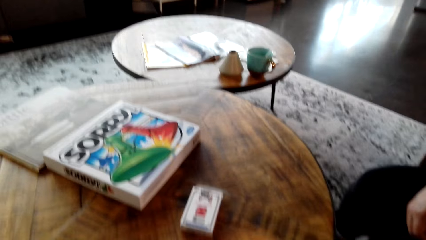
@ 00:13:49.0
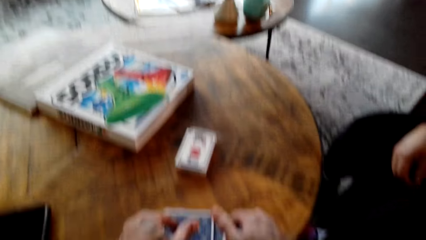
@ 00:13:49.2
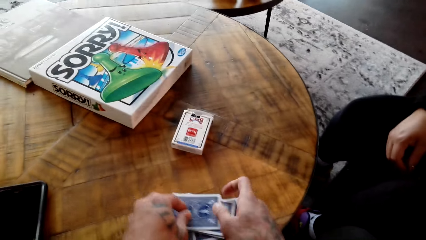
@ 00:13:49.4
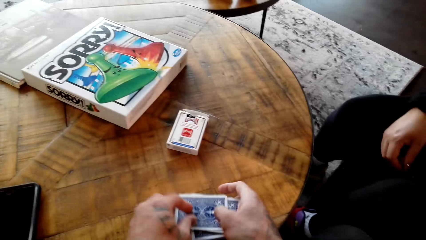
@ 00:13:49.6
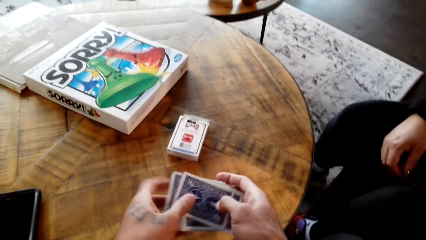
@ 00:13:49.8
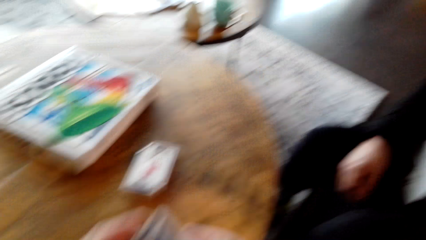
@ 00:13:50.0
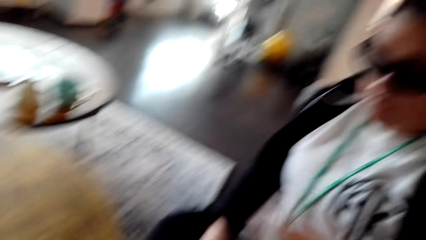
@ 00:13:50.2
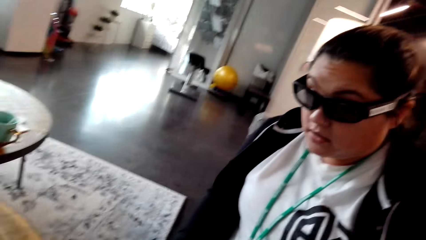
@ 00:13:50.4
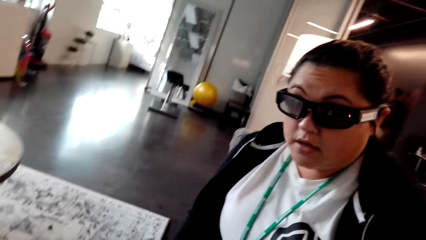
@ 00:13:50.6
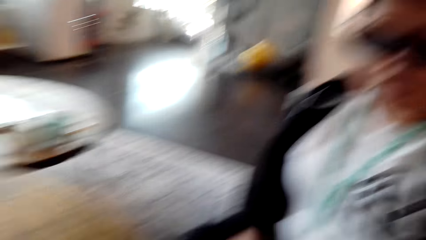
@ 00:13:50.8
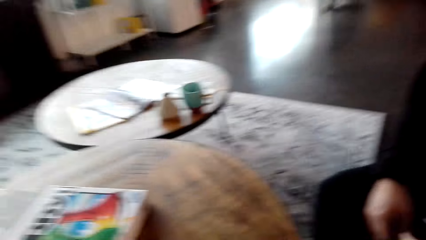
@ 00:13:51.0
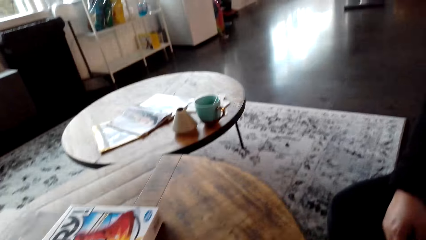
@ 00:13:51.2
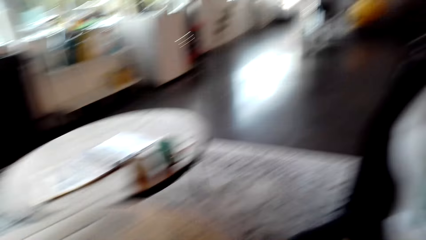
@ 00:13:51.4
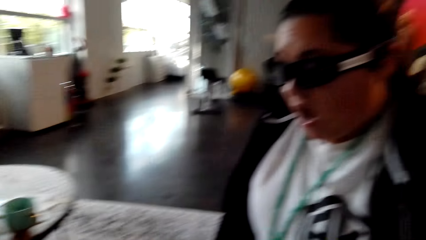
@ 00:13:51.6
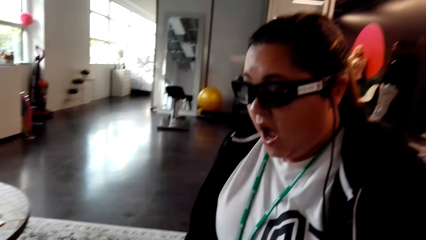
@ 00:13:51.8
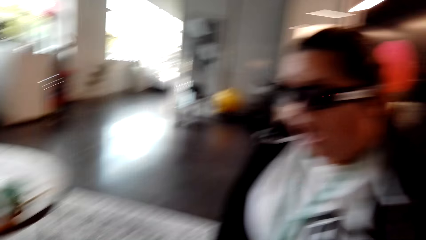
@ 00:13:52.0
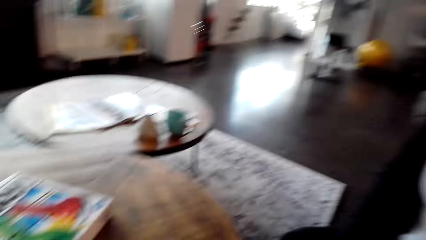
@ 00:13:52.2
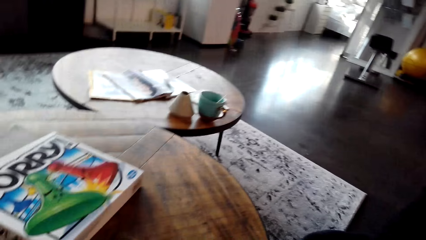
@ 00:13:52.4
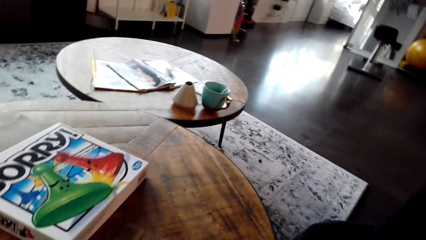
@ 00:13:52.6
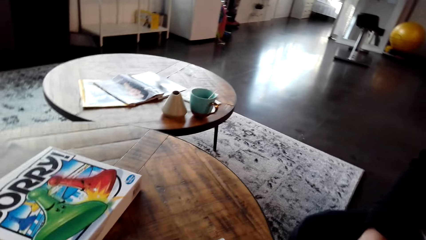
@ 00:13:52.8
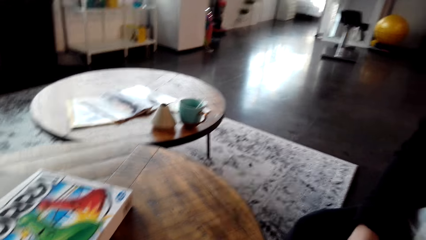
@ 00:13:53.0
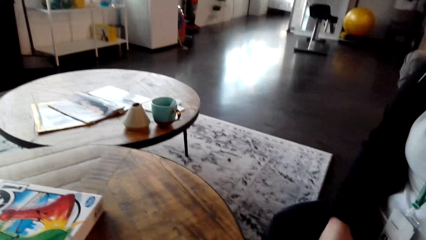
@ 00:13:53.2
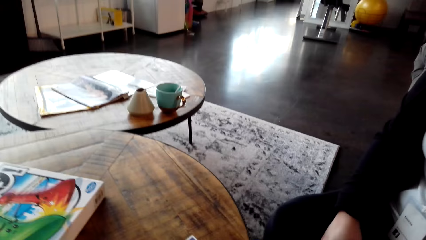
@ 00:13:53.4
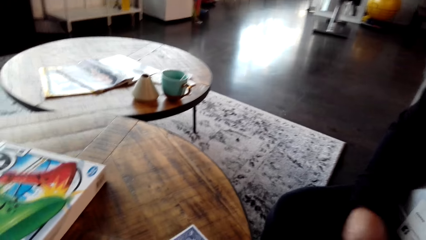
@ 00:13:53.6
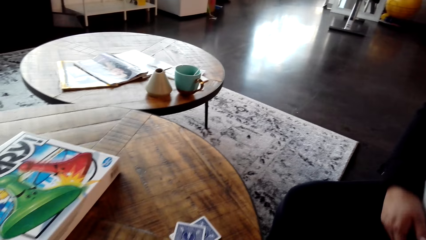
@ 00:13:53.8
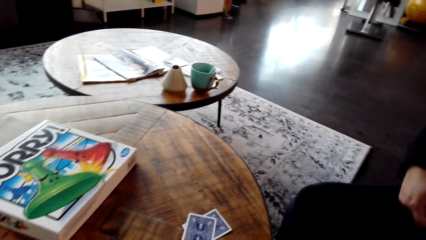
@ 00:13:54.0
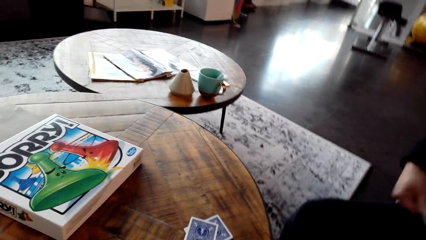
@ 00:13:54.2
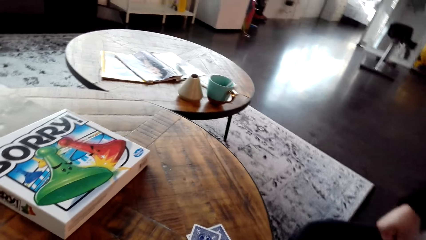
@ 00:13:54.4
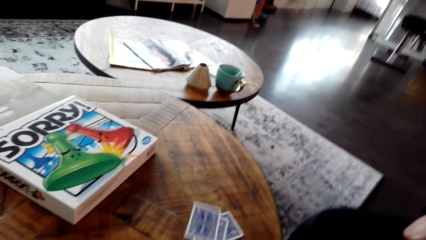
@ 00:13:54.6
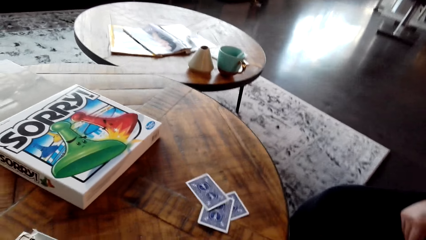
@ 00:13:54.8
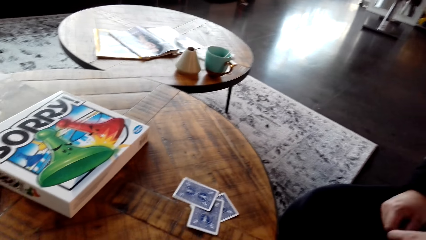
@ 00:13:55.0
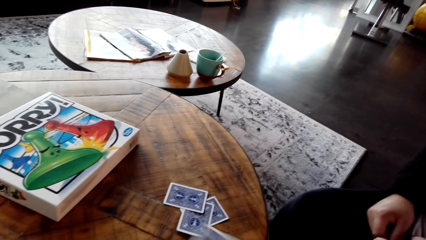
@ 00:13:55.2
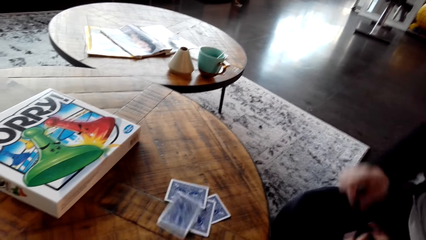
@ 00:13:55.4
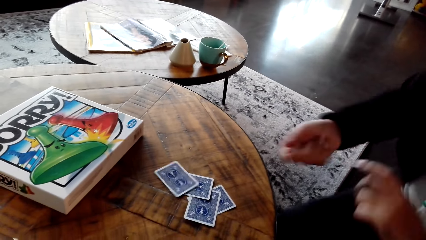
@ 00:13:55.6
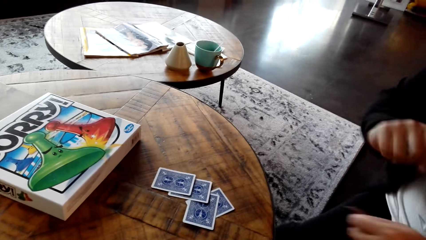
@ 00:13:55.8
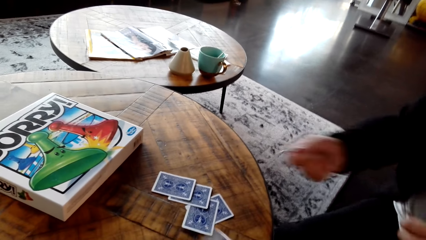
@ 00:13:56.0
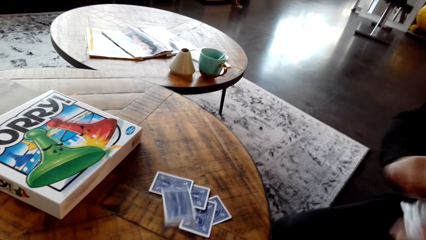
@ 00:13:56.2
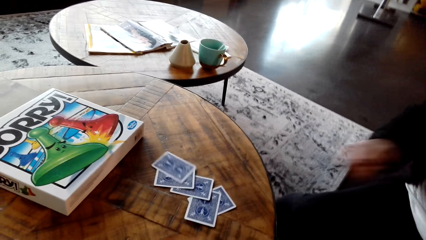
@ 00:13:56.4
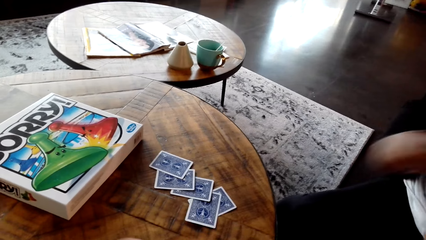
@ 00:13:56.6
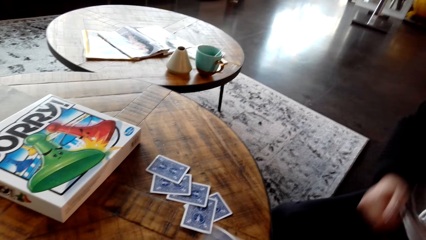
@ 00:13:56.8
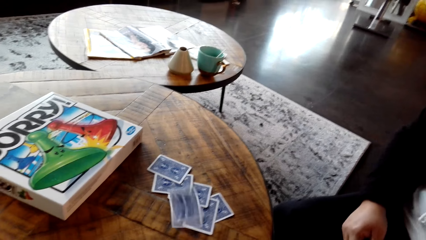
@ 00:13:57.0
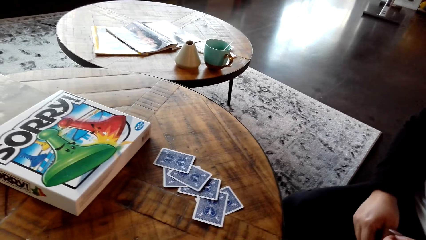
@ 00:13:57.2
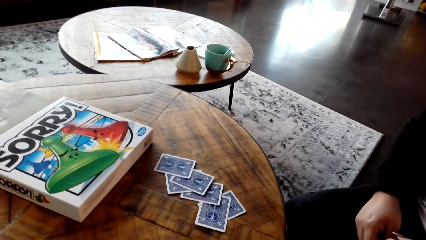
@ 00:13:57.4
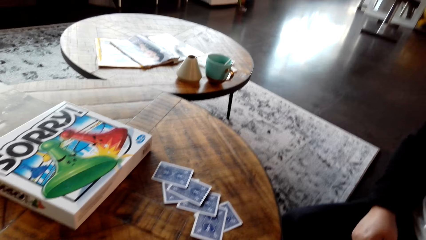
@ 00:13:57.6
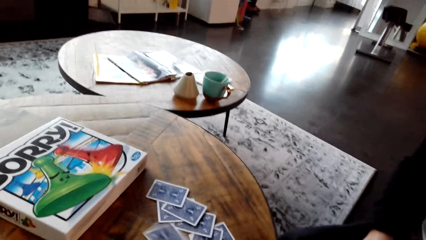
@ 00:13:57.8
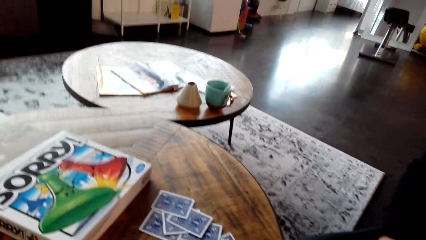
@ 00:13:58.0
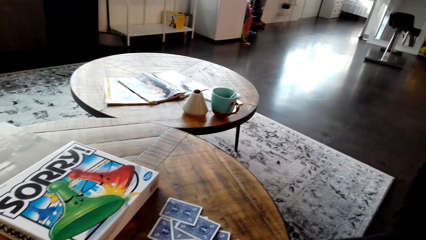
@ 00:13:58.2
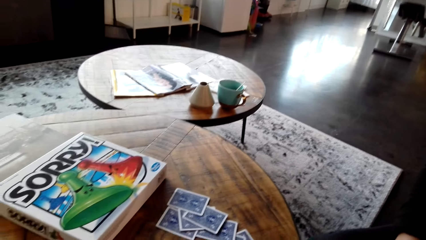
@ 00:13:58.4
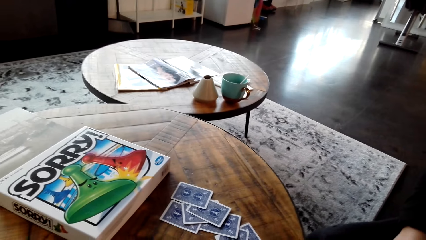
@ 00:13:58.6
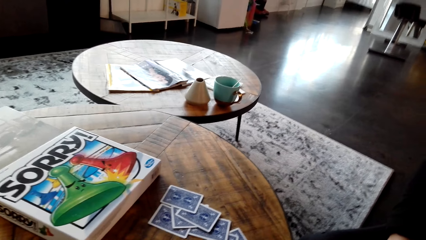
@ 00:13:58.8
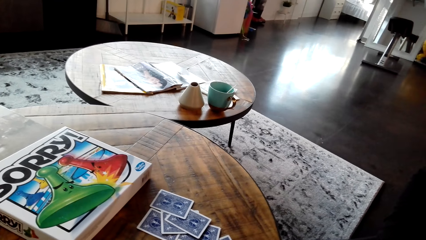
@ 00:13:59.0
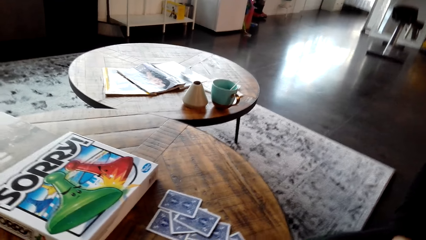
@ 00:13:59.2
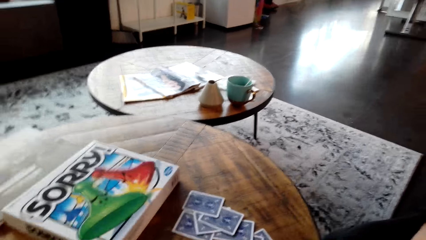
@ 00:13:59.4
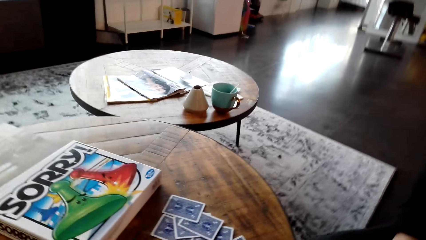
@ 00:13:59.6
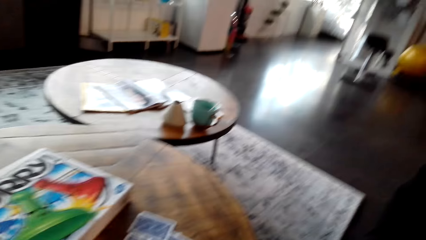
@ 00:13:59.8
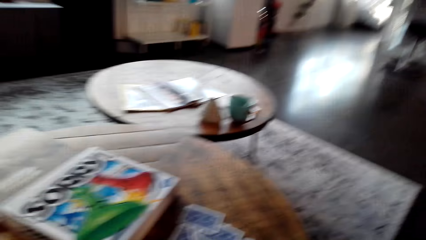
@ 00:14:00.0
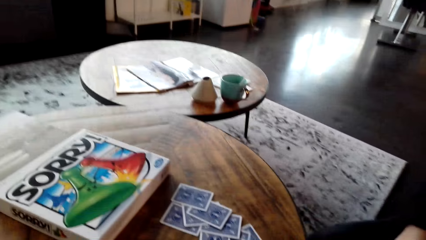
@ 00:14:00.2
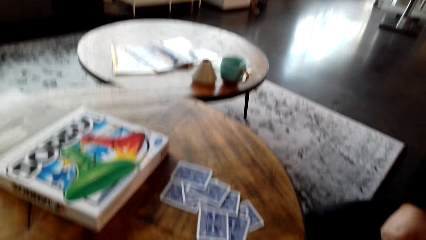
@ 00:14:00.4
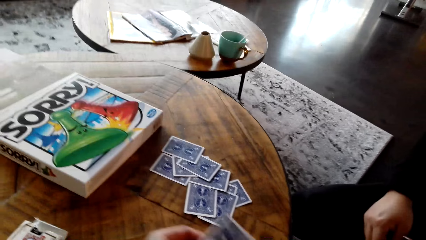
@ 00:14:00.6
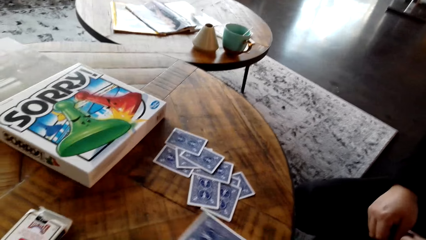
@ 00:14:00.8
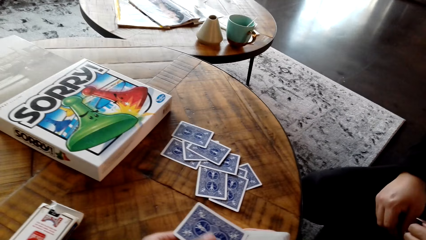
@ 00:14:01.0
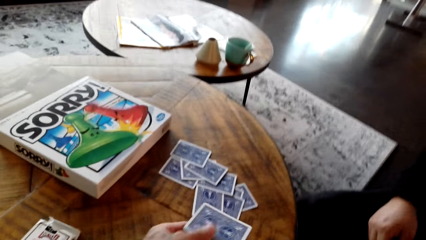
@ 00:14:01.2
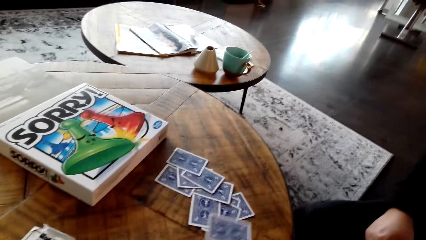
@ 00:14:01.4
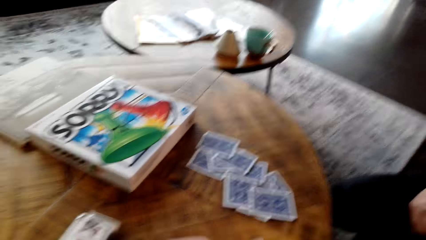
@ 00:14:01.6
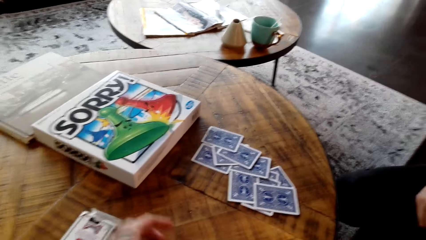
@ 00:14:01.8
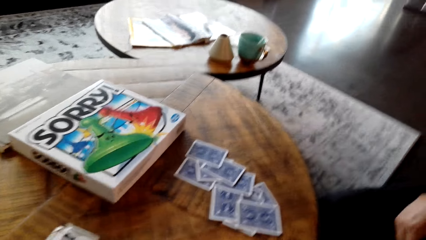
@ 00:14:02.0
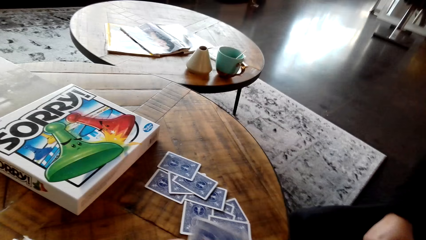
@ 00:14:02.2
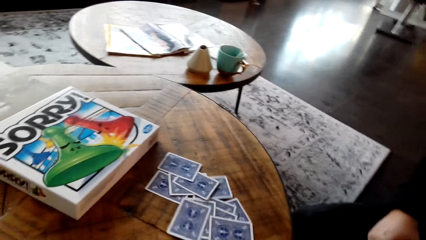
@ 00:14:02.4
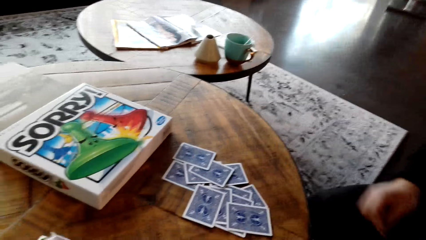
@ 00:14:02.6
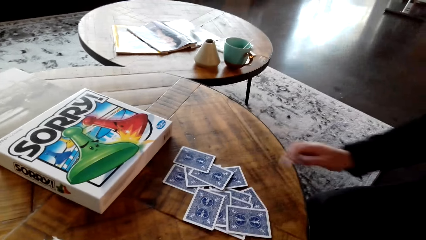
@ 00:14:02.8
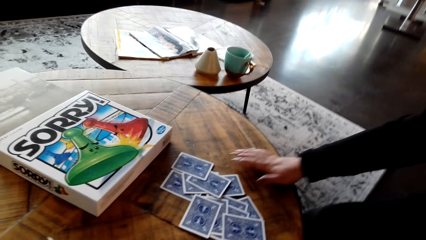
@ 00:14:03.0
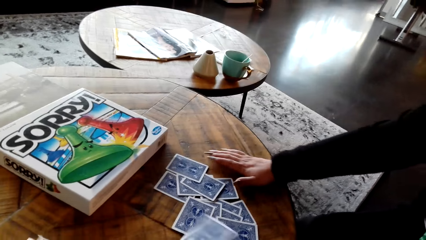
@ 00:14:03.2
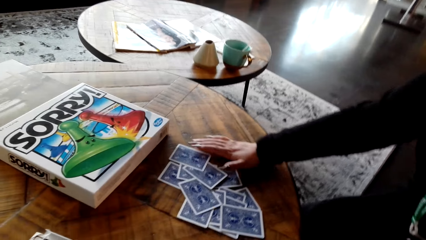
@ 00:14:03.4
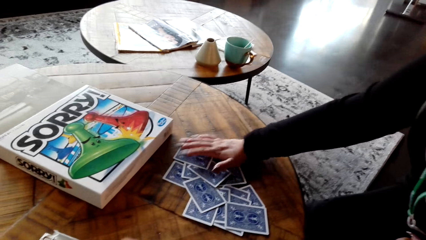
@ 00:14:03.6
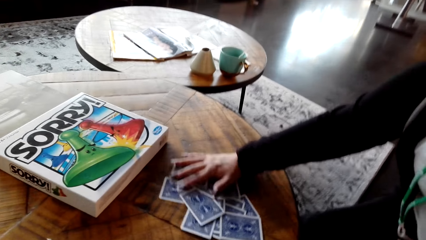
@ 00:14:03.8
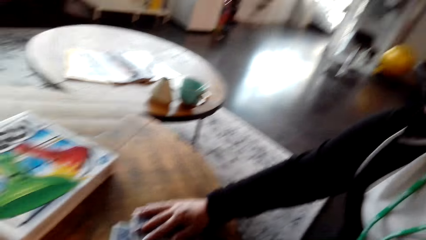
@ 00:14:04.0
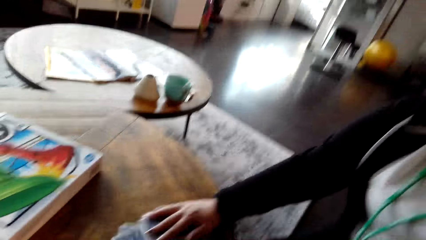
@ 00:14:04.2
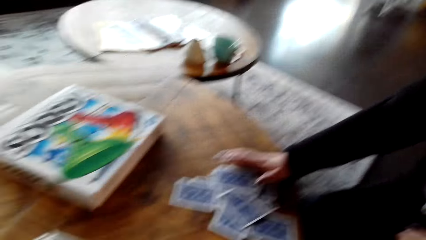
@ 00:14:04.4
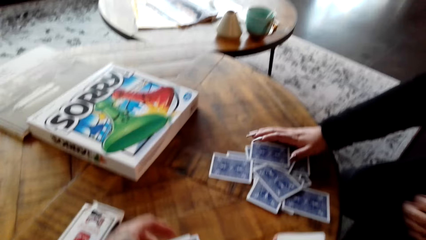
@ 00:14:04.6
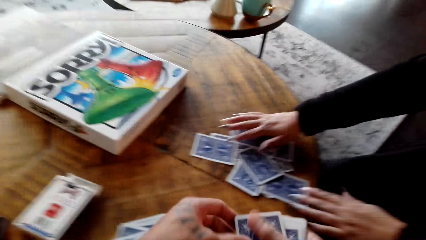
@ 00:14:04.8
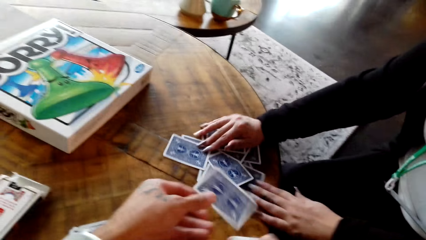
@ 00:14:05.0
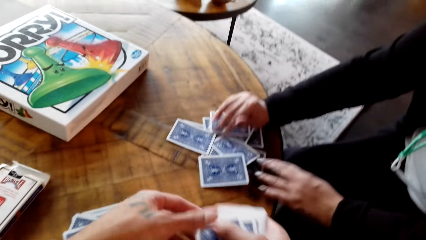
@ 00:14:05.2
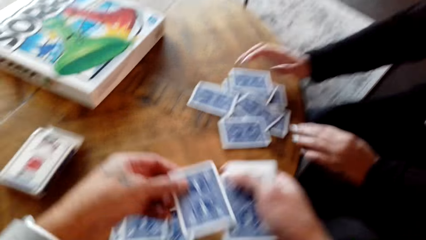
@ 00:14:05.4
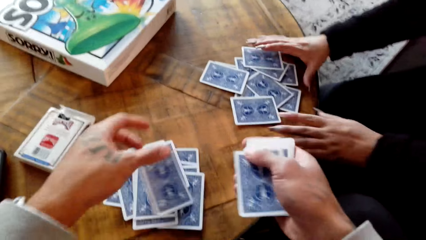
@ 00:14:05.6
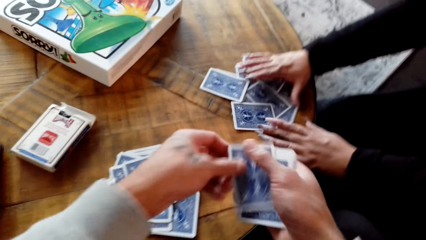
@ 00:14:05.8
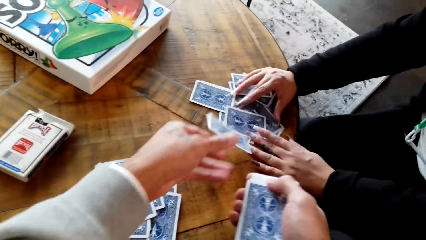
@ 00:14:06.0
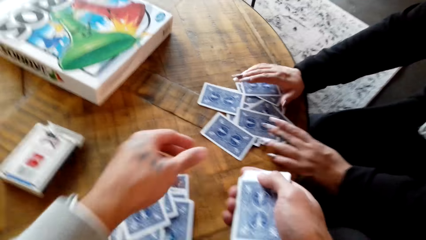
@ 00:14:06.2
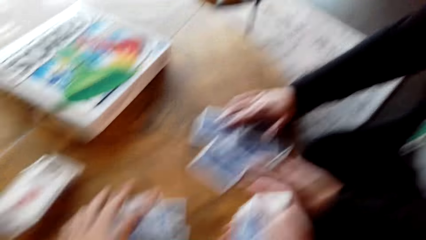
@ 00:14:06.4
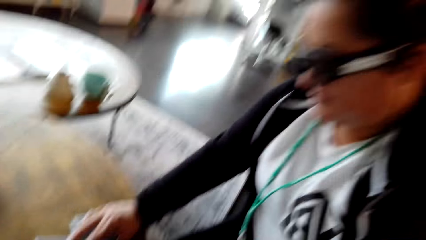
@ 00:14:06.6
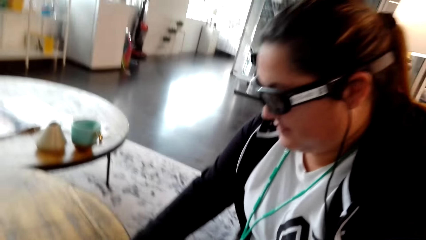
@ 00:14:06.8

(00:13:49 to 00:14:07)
The camera wearer looks at a lady. They look at the table. They distribute the cards. The lady picks the cards from the coffee table. The camera wearer shares the cards.
